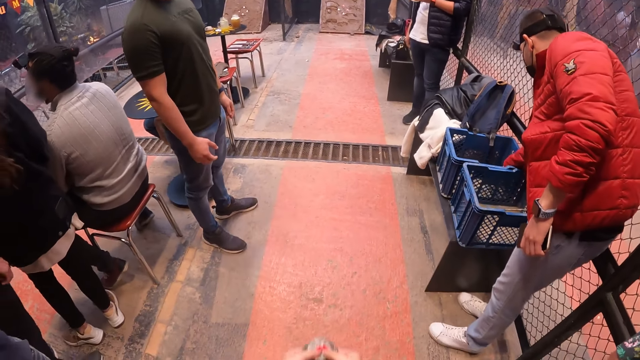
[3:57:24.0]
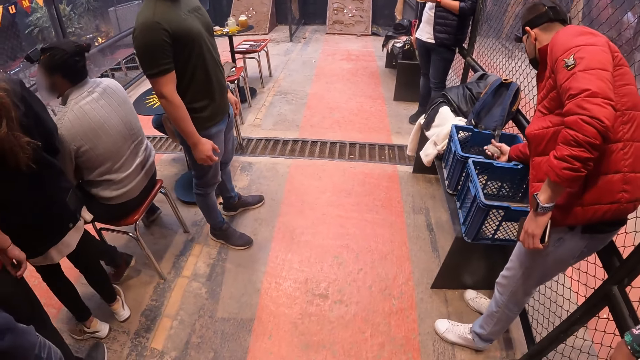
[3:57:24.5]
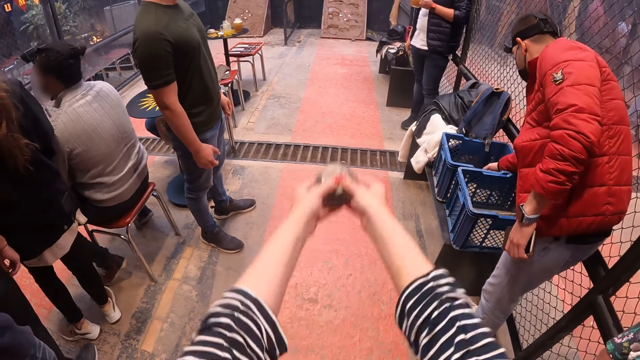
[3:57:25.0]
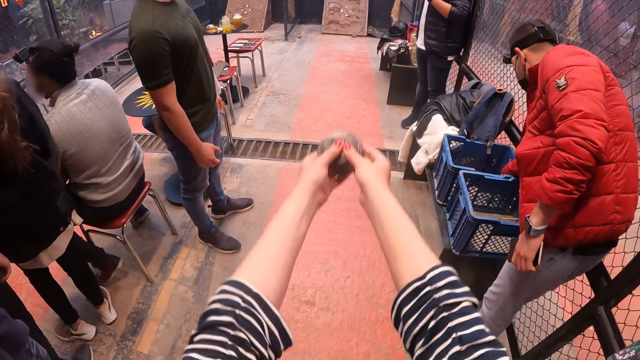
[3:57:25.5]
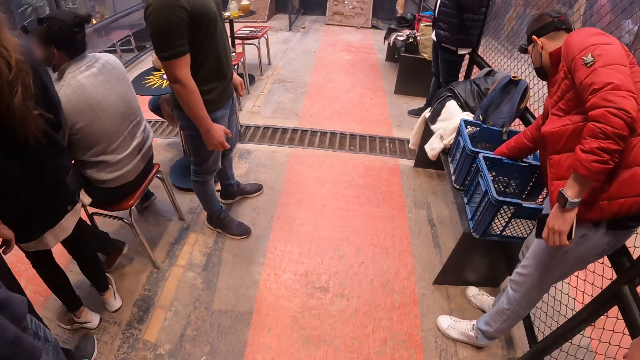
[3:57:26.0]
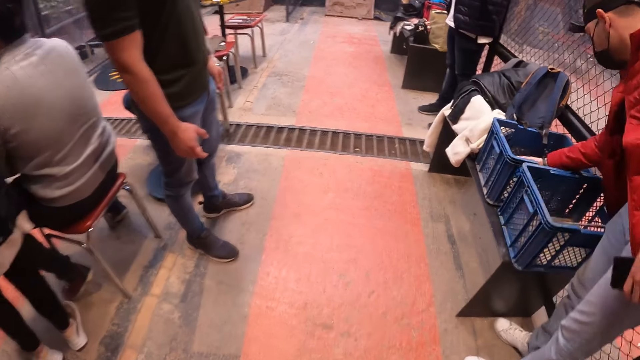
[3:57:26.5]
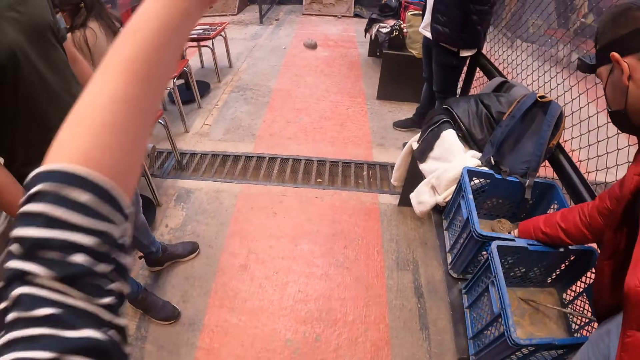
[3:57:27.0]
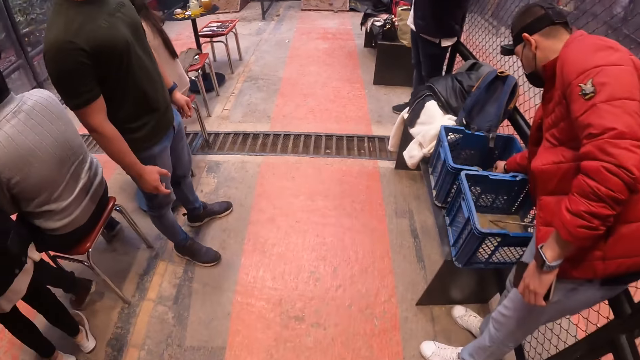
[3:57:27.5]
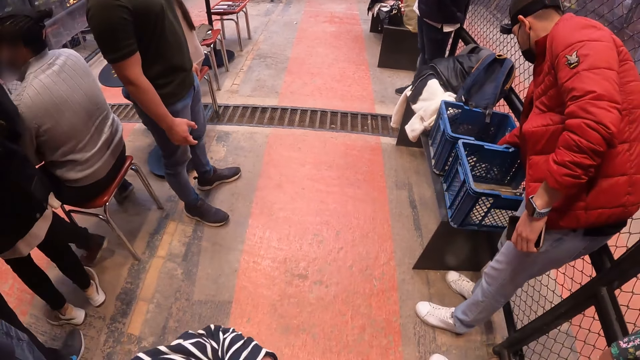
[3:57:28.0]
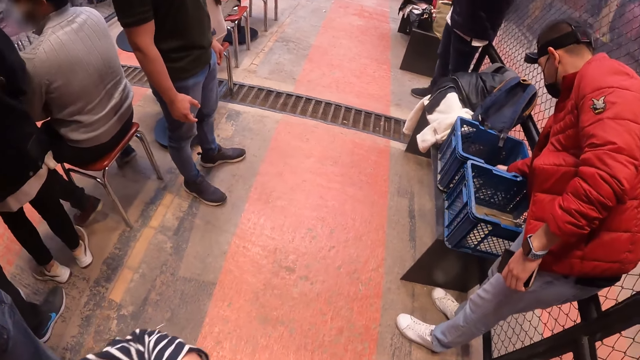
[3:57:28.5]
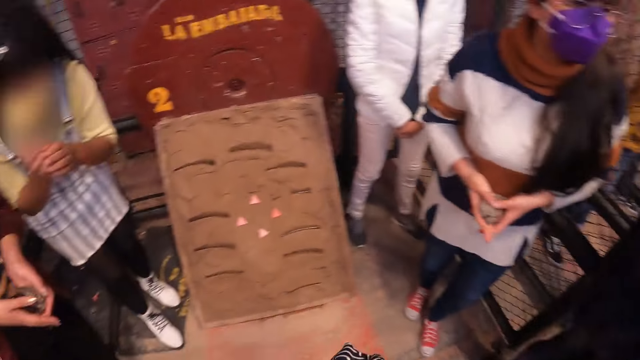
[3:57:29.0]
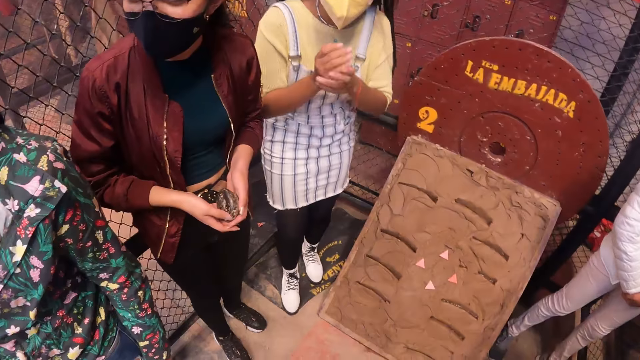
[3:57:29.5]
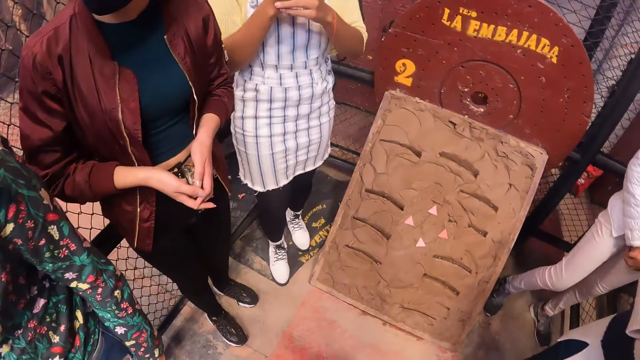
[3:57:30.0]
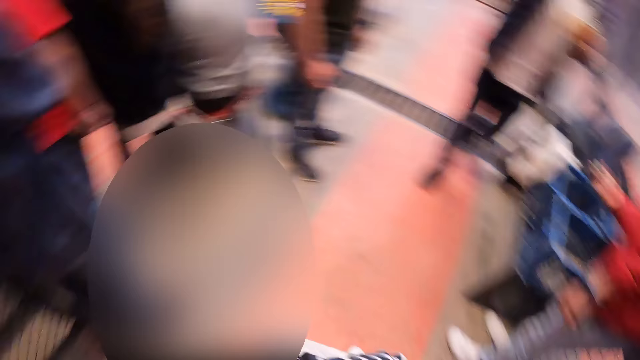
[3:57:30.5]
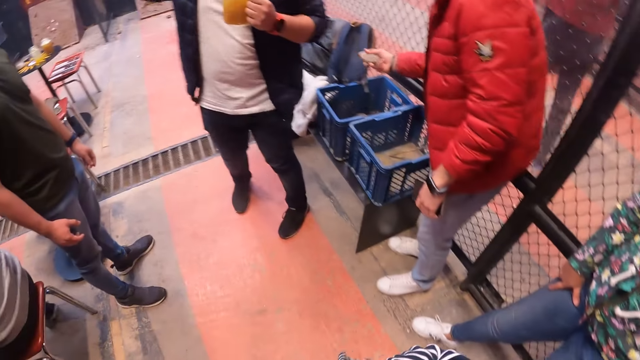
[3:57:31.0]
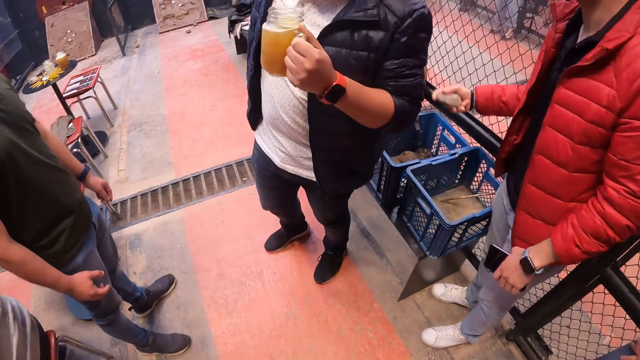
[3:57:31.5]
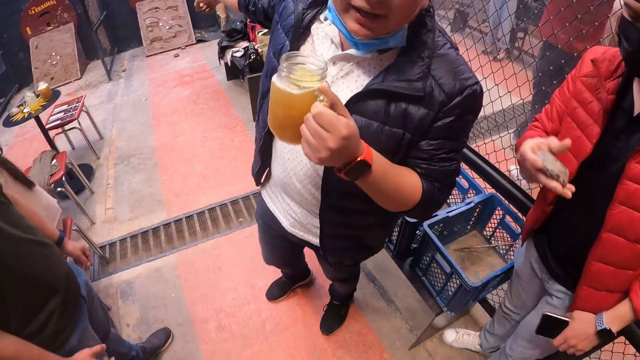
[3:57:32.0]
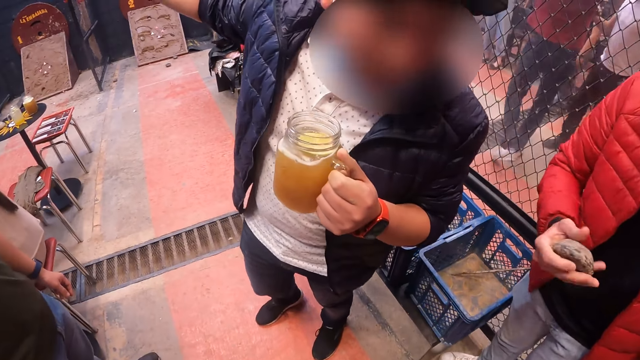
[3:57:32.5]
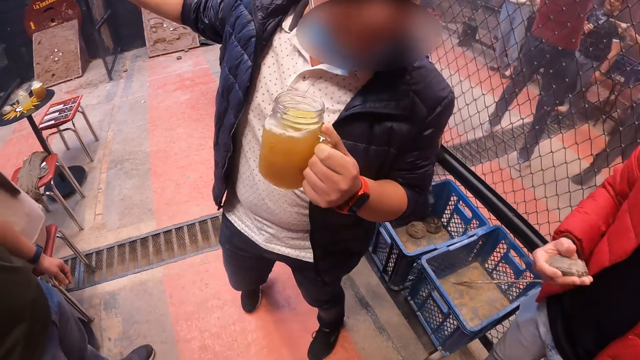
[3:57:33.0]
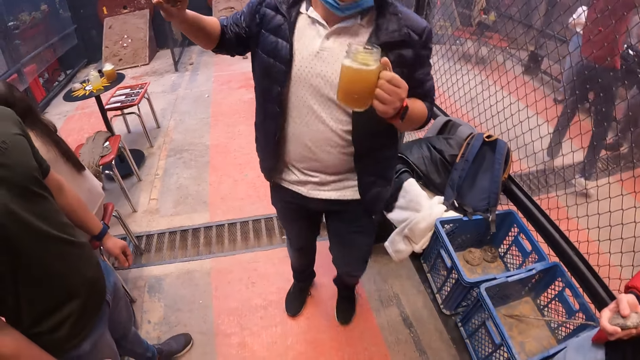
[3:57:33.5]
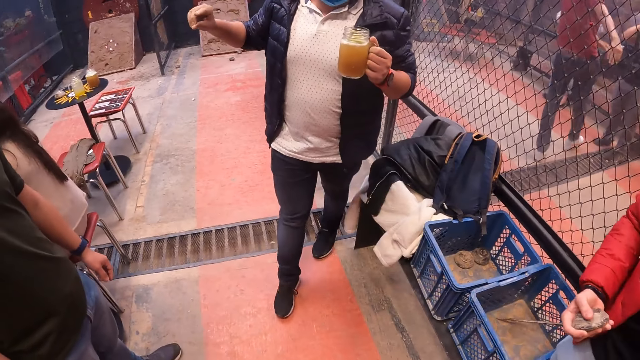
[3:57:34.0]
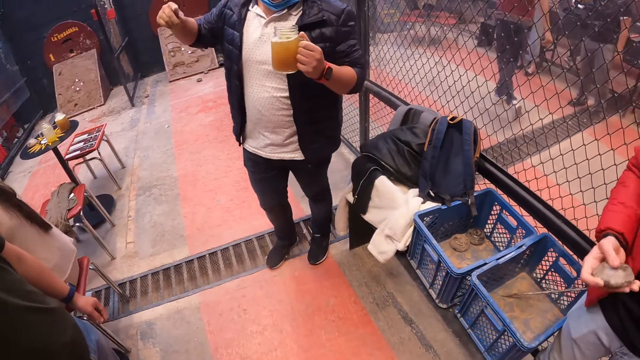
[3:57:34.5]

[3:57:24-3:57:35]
The camera wearer moves the hand. The man takes a stone from the basket on the table with his right hand. The camera wearer throws the stone in her left hand to the brick wall. She looks around. The woman interacts with the camera wearer. Another man holds the cup of drink in his left hand. The other man interacts with the camera wearer.

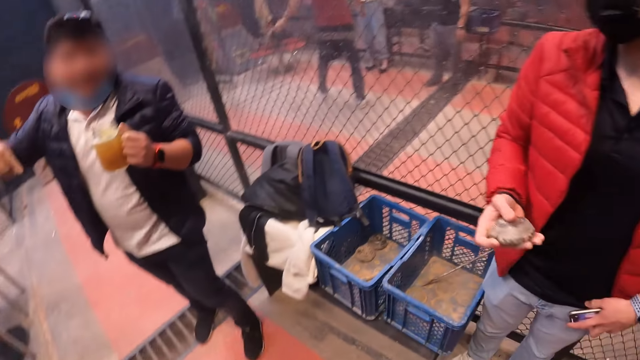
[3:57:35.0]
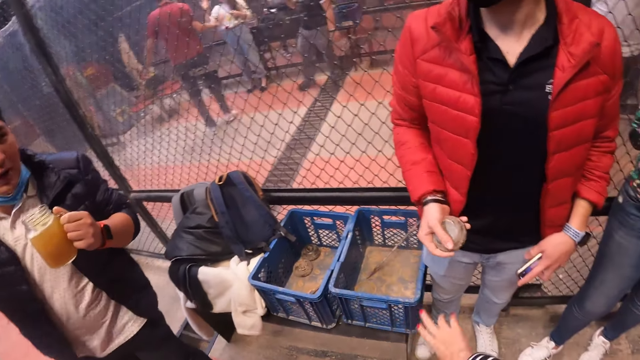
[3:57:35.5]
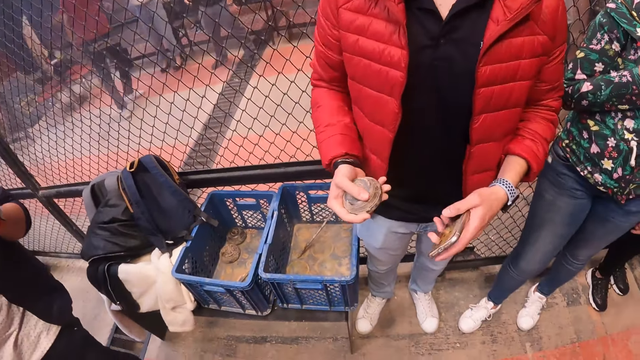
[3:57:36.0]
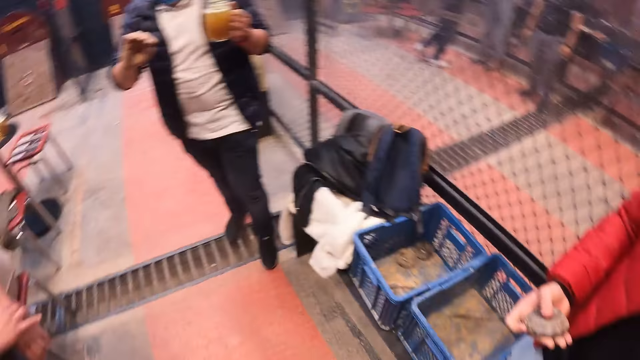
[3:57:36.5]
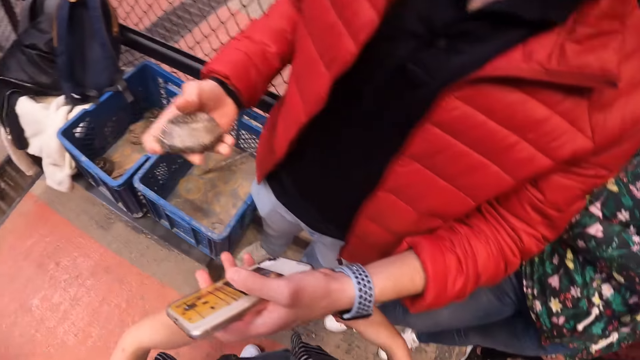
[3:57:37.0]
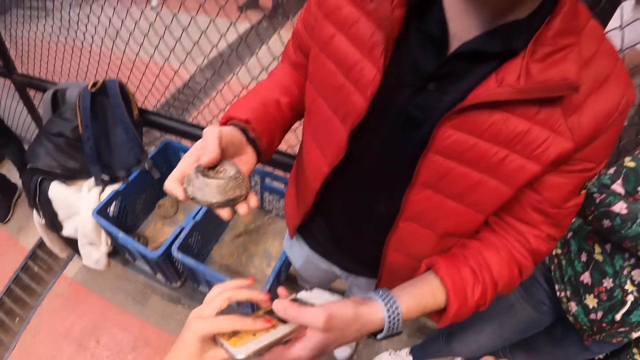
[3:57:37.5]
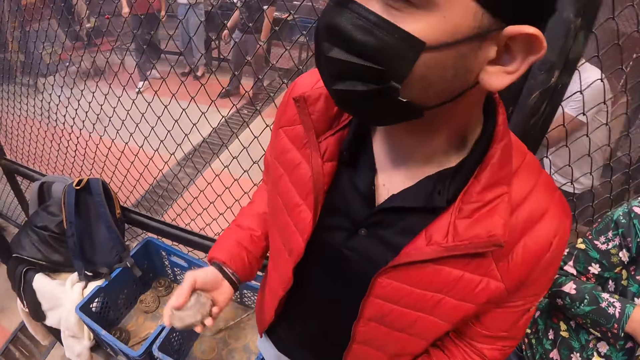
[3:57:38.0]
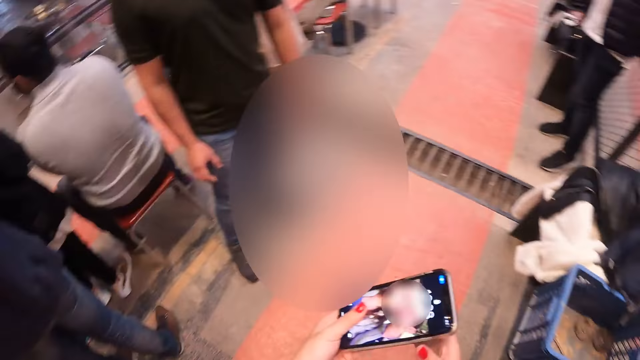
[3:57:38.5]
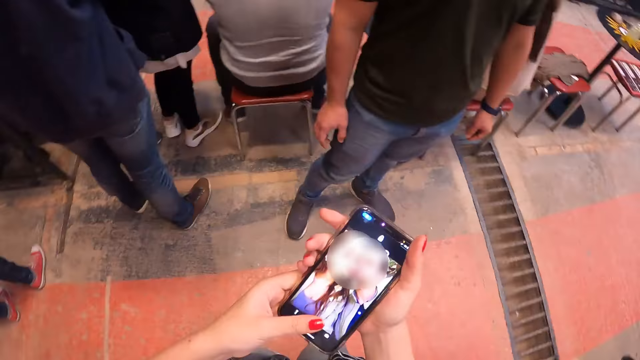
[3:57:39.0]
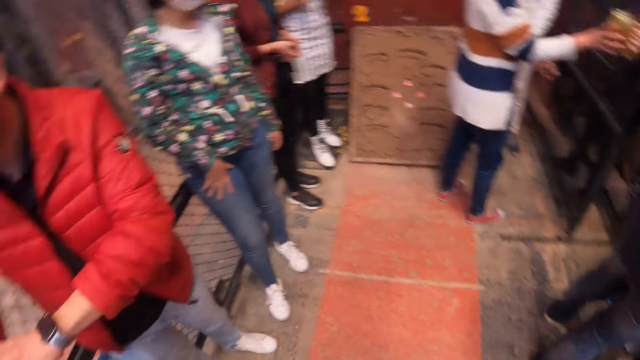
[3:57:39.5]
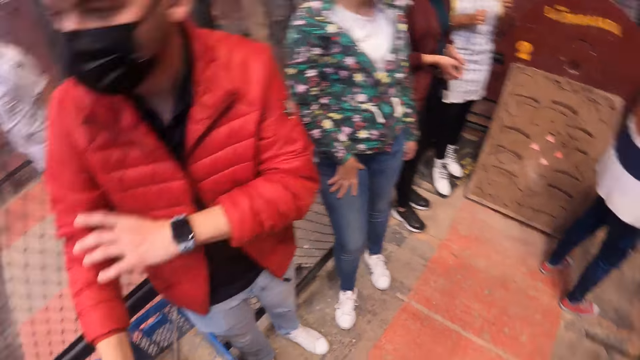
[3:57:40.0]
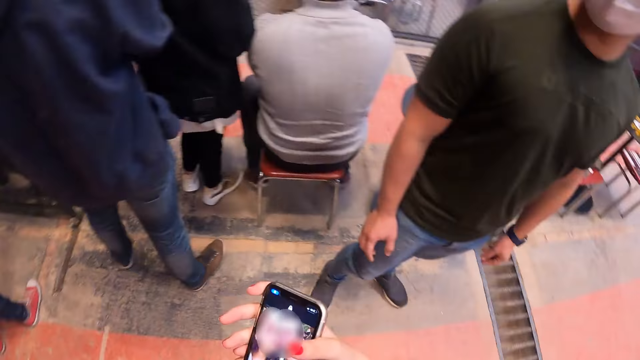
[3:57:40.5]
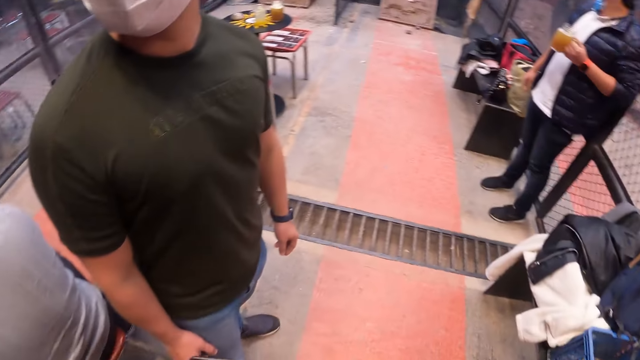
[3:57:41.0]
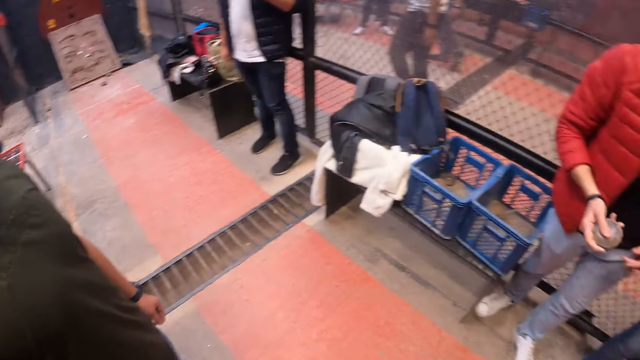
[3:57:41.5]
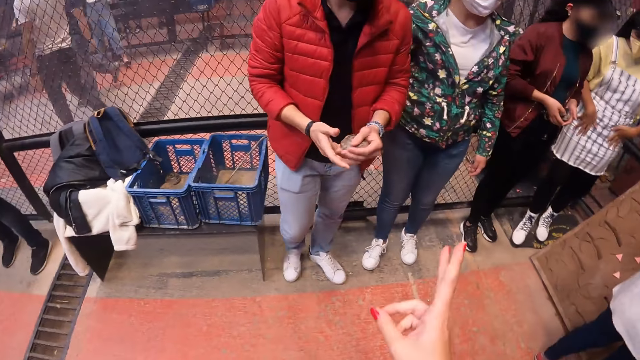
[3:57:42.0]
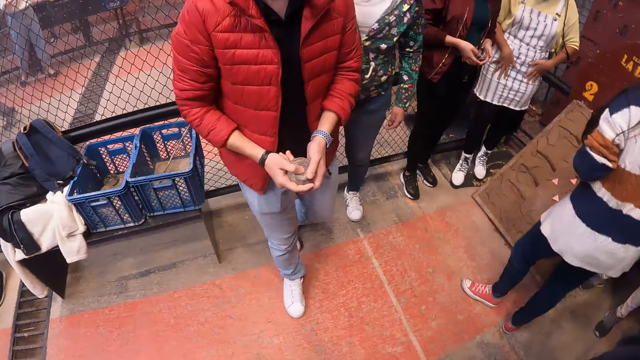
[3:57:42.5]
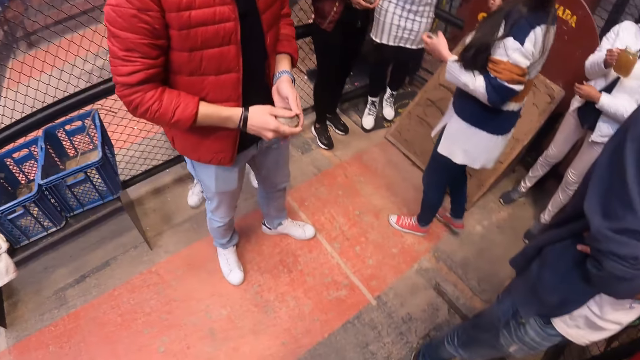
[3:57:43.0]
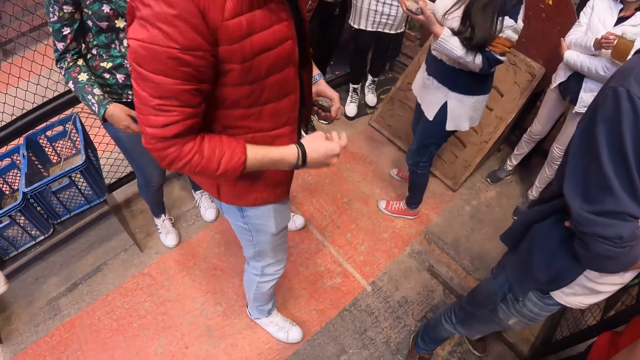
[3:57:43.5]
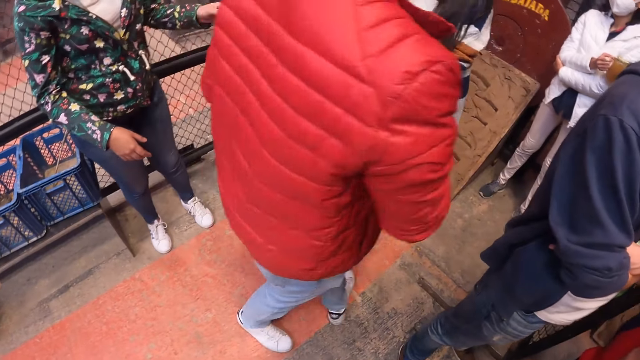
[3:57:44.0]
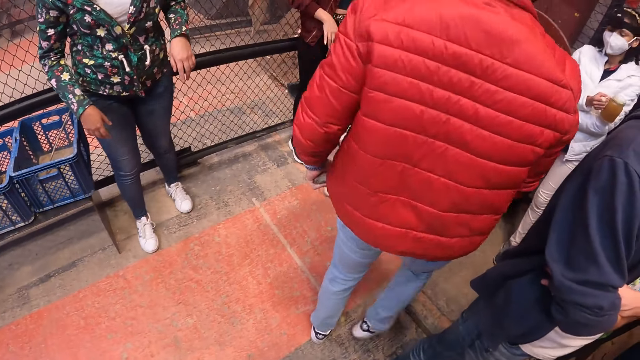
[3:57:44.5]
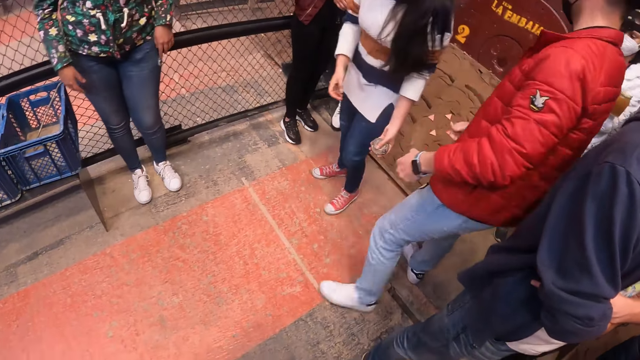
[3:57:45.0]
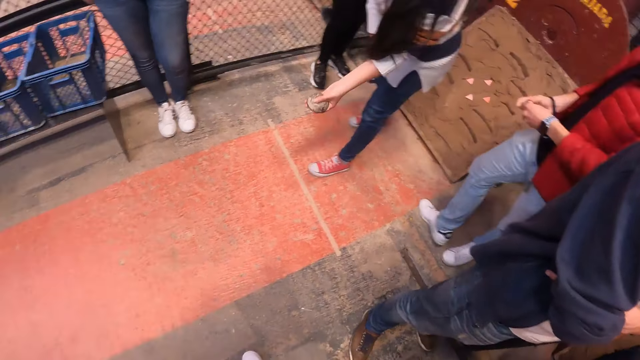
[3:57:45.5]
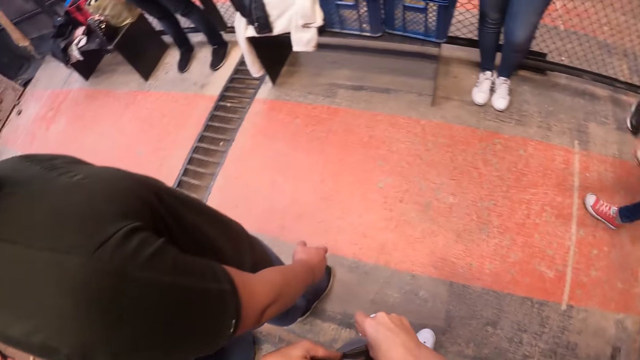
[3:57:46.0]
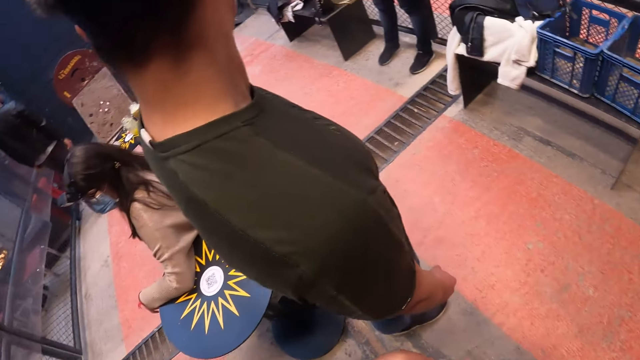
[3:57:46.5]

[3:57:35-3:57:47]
The man passes the phone in his left hand to the camera wearer in her left hand. The camera wearer picks up the phone from the man. She holds the phone in her left hand with her right hand. She looks around. The man adjusts his jacket with his left hand. He passes the stone in his right hand to his left hand, passes the stone in his left hand to his right hand. The woman holds the stone in her left hand. The man passes the stone in his right hand to his left hand. The woman adjusts her jumper with her right hand.
